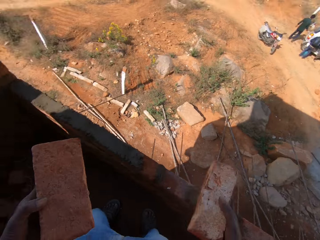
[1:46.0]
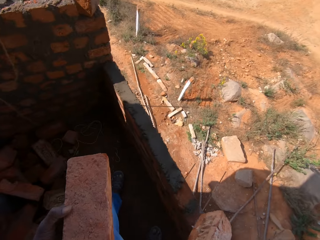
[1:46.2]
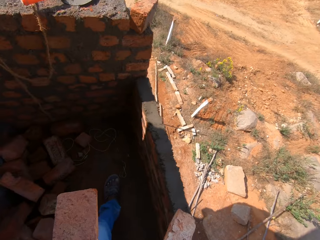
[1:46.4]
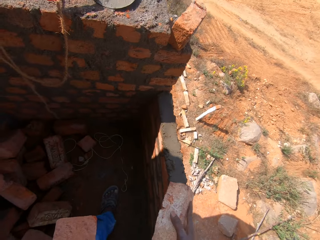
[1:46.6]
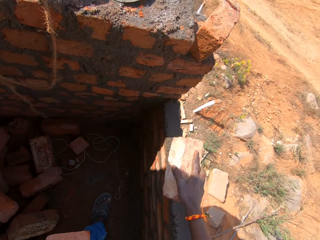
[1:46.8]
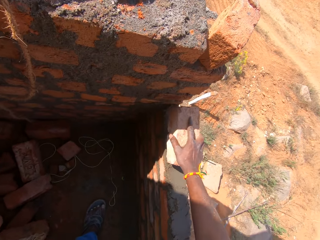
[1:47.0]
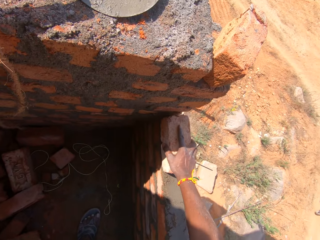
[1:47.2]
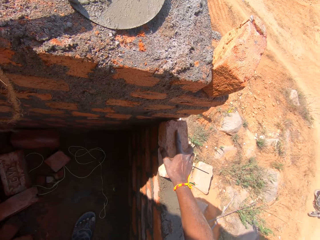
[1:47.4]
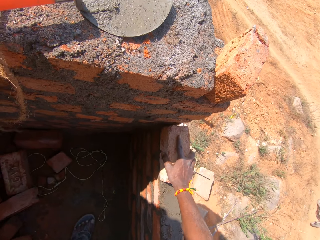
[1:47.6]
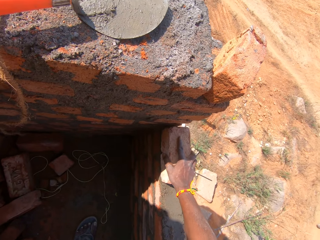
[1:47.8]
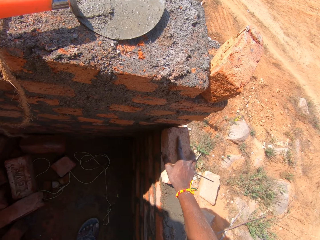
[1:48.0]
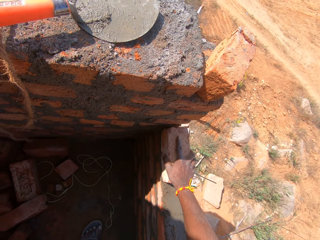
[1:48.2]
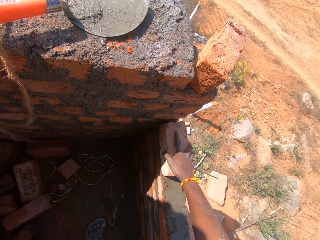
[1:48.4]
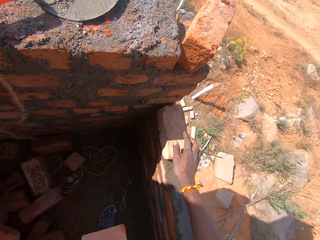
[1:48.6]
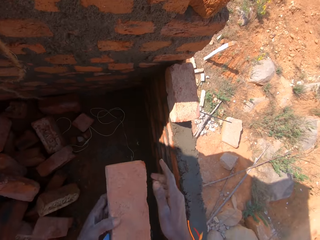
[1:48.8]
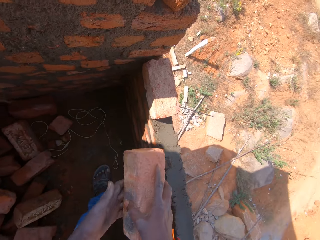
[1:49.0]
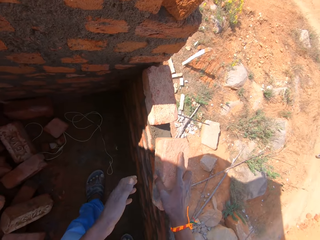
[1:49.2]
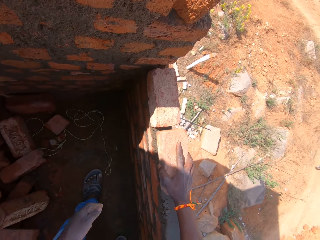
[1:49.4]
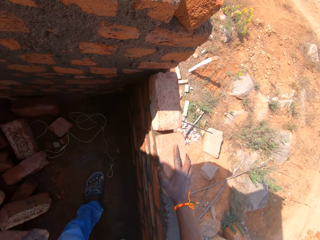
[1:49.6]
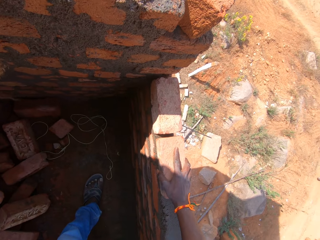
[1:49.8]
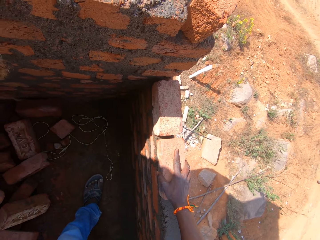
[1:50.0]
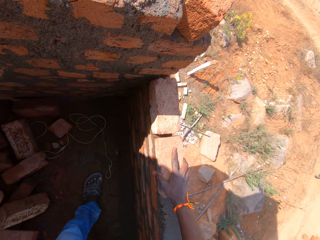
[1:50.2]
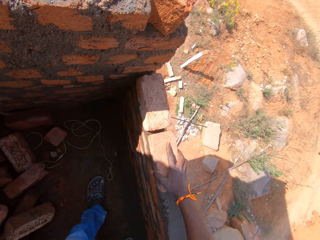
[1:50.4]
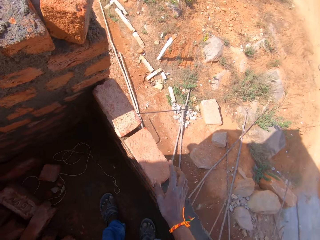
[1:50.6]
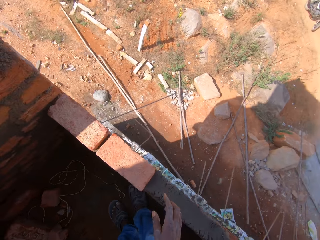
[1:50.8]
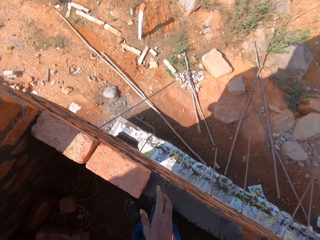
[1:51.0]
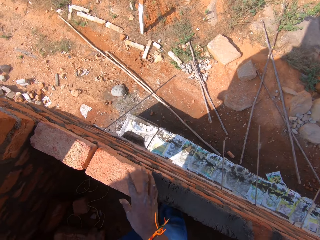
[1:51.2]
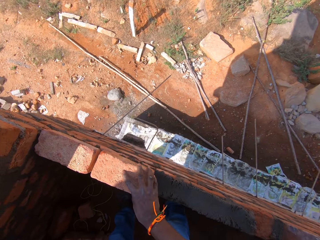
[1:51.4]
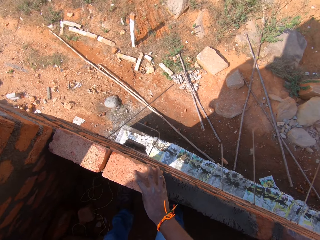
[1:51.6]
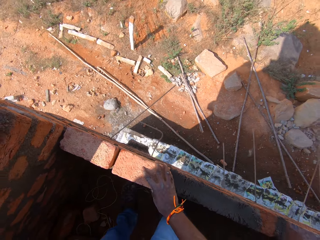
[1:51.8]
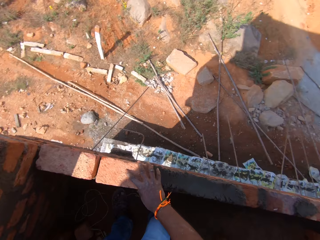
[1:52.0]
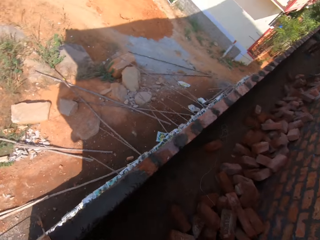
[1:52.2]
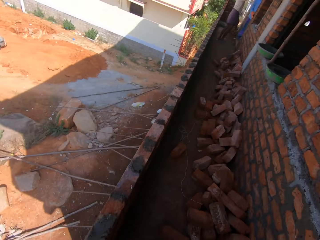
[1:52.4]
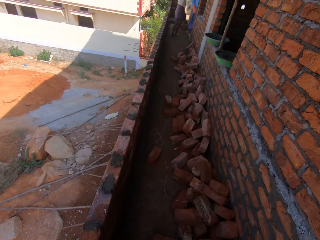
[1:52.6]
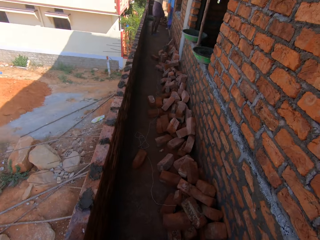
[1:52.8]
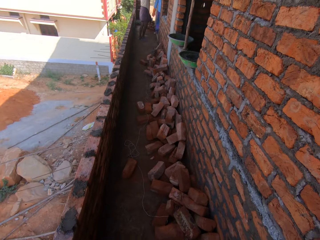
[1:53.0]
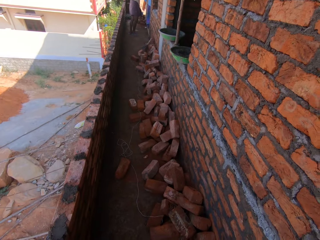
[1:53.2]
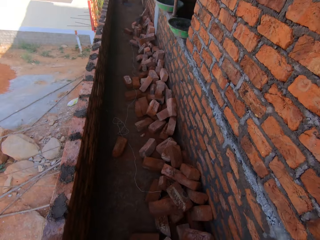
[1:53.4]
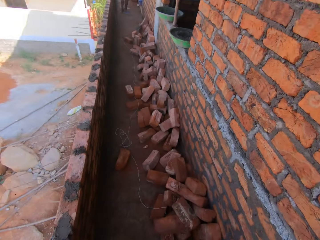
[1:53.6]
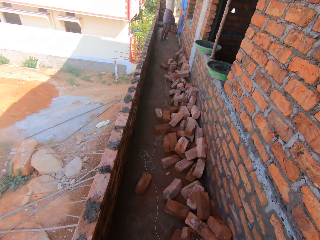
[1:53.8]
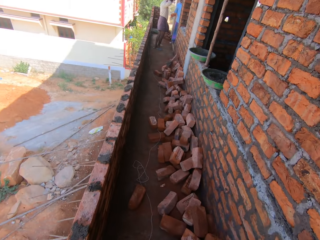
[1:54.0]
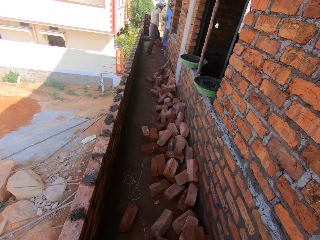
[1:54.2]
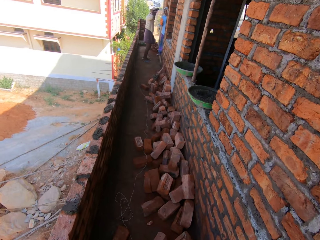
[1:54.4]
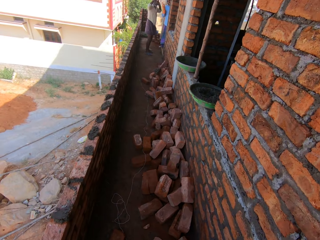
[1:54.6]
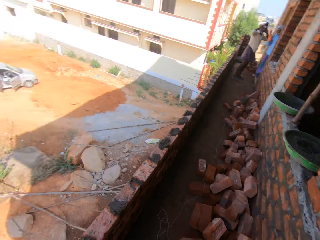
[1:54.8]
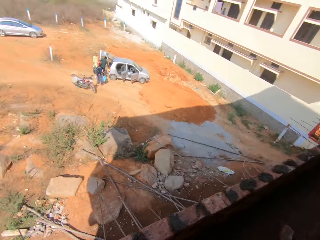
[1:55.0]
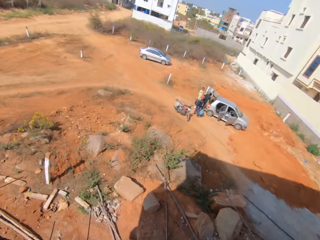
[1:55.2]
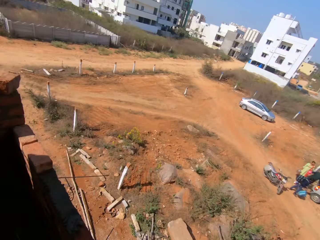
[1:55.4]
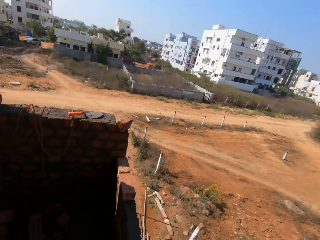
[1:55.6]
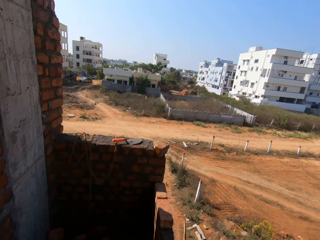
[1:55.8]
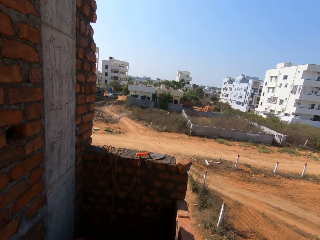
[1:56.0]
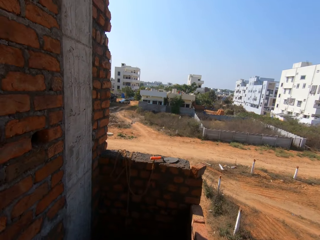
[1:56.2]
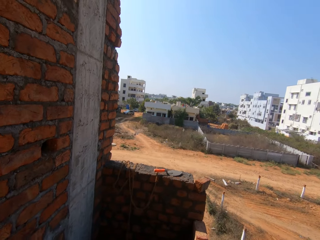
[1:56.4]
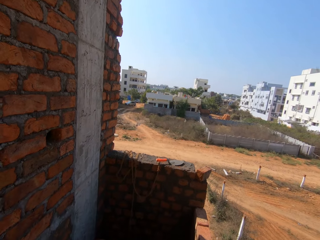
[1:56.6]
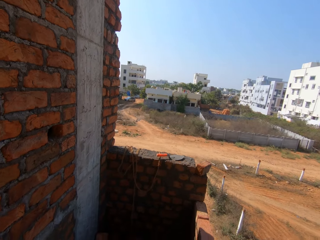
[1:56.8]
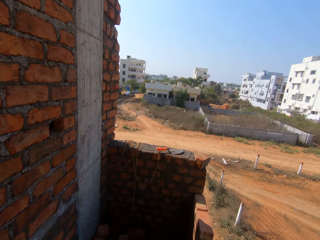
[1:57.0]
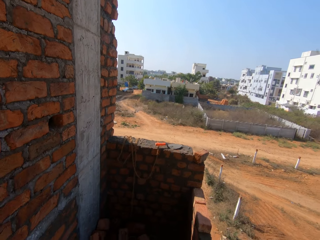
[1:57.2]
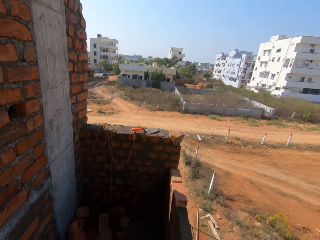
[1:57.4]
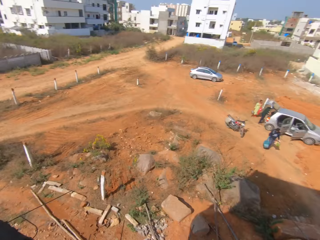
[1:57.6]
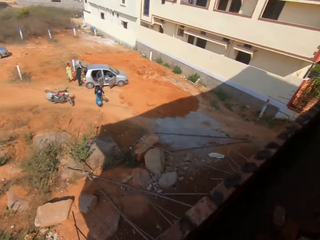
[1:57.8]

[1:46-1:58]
The camera wearer arranges the bricks on the other bricks. They walk around and look around.

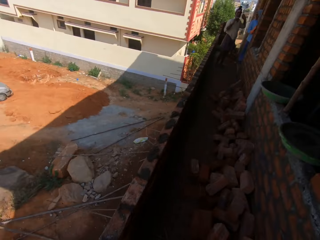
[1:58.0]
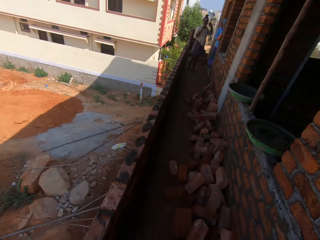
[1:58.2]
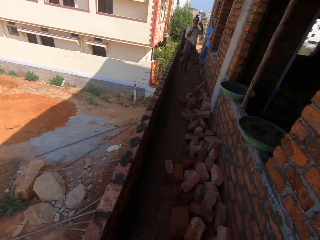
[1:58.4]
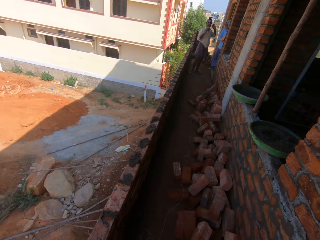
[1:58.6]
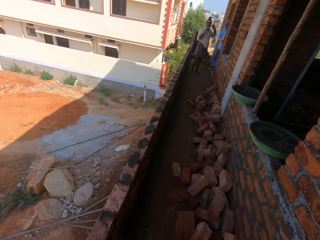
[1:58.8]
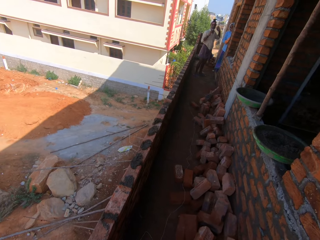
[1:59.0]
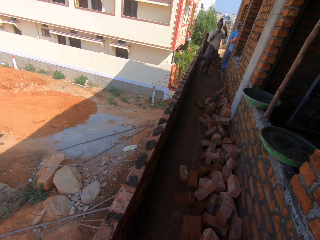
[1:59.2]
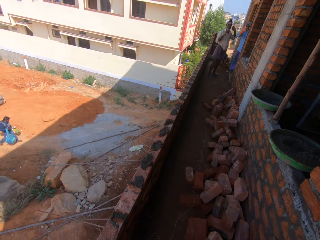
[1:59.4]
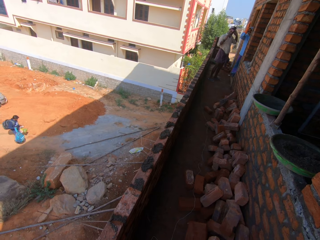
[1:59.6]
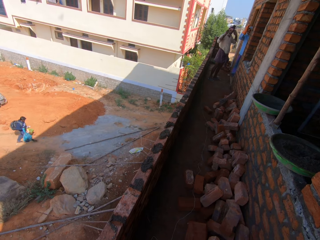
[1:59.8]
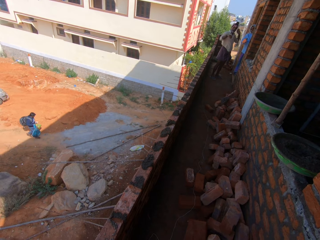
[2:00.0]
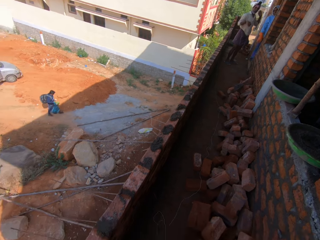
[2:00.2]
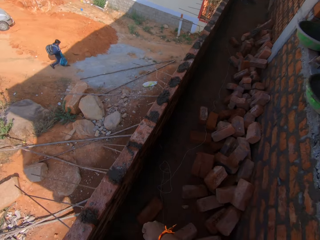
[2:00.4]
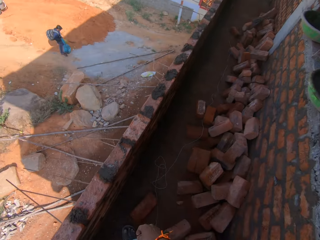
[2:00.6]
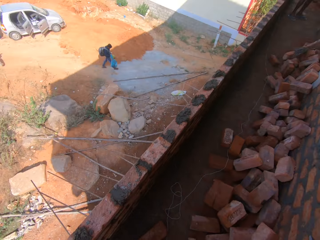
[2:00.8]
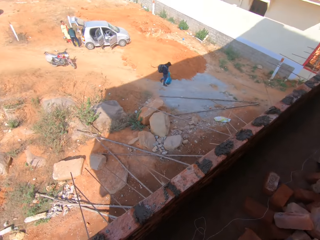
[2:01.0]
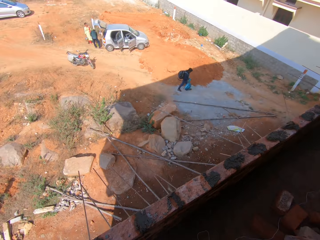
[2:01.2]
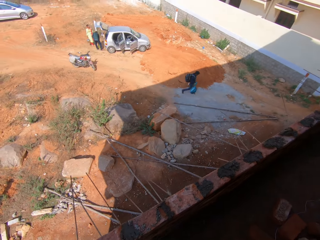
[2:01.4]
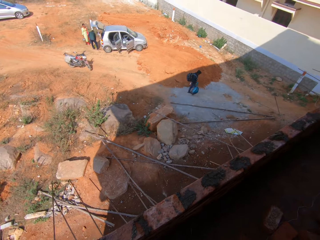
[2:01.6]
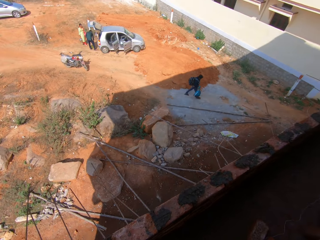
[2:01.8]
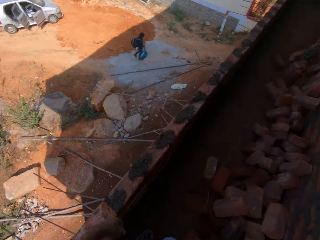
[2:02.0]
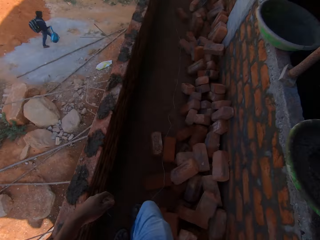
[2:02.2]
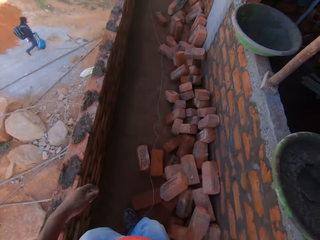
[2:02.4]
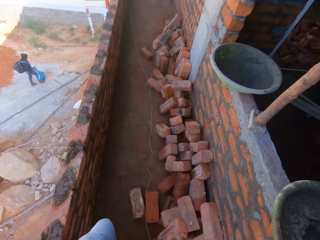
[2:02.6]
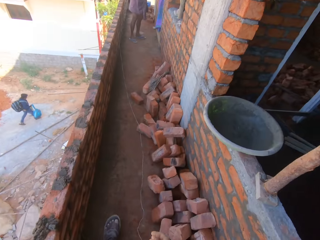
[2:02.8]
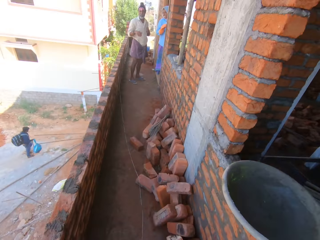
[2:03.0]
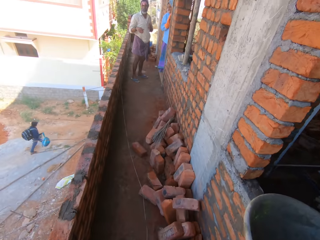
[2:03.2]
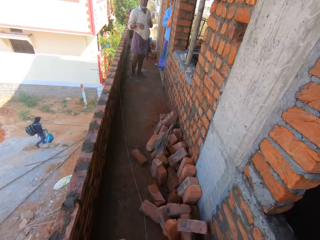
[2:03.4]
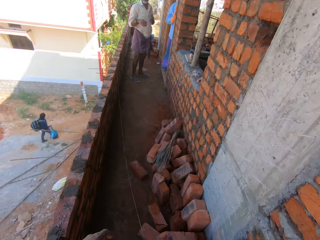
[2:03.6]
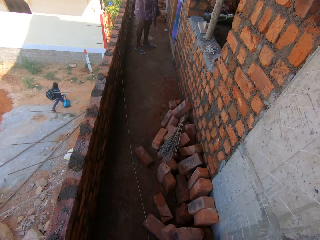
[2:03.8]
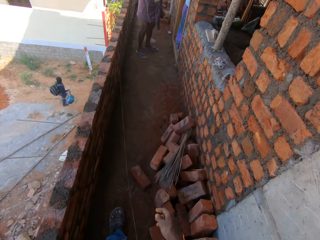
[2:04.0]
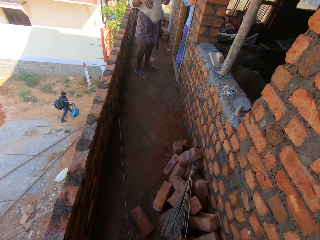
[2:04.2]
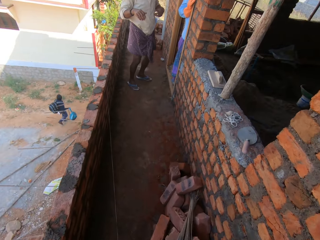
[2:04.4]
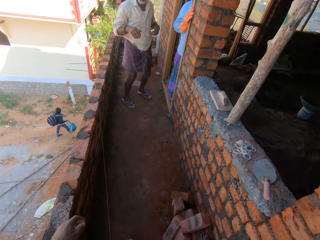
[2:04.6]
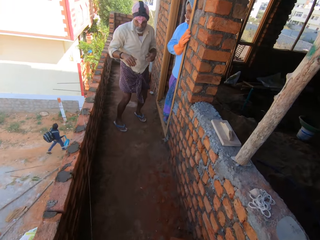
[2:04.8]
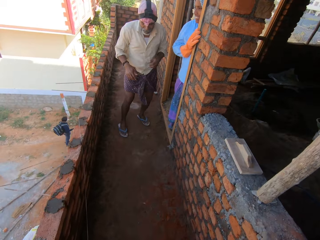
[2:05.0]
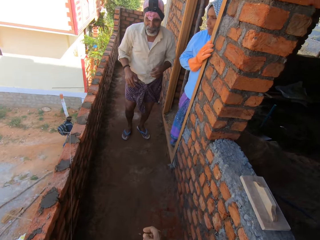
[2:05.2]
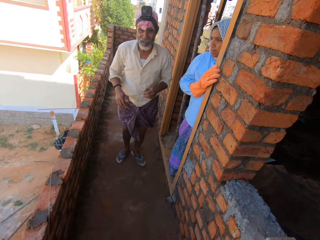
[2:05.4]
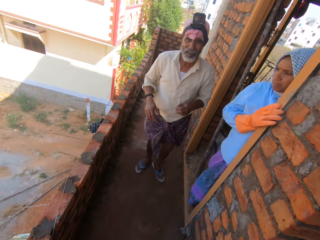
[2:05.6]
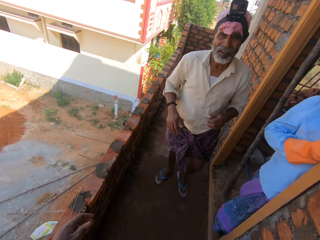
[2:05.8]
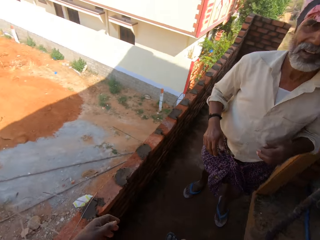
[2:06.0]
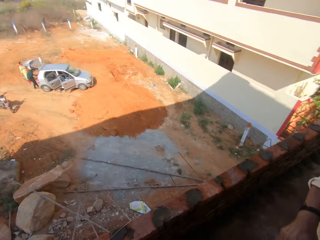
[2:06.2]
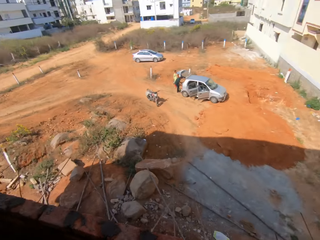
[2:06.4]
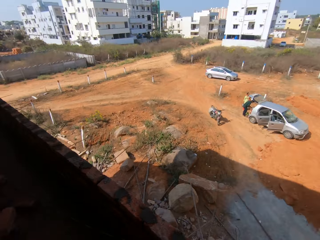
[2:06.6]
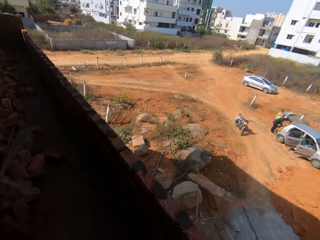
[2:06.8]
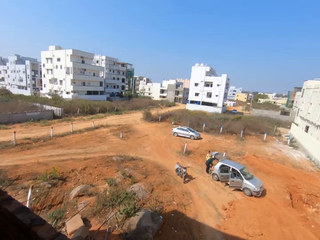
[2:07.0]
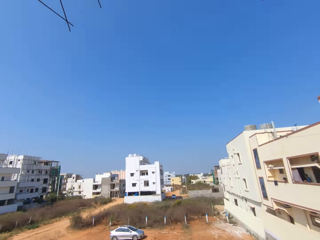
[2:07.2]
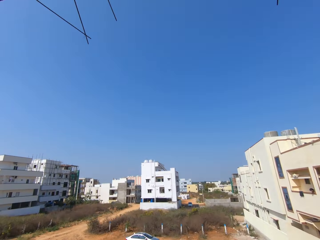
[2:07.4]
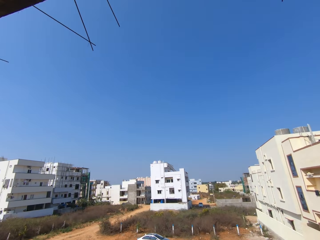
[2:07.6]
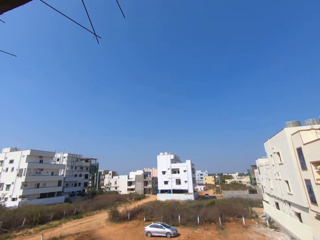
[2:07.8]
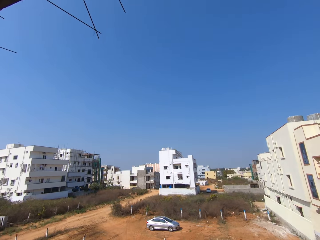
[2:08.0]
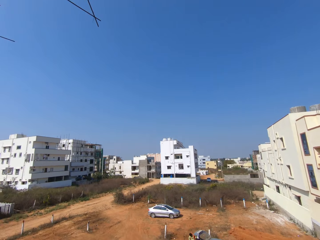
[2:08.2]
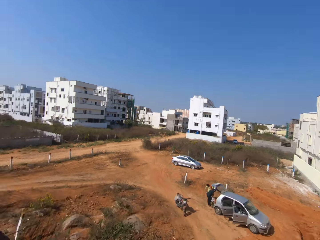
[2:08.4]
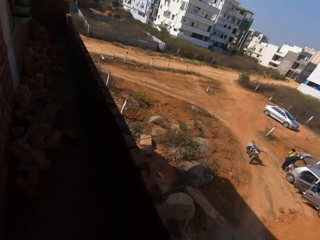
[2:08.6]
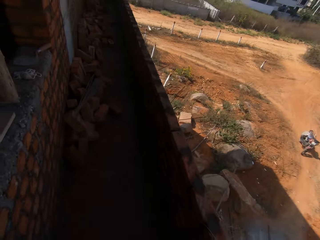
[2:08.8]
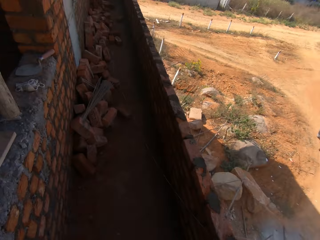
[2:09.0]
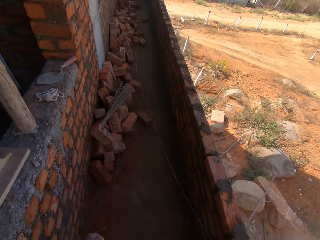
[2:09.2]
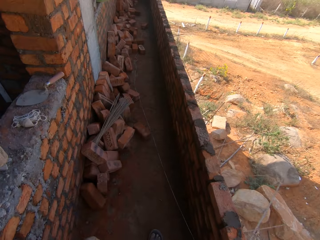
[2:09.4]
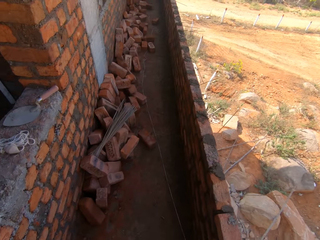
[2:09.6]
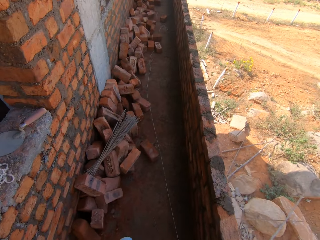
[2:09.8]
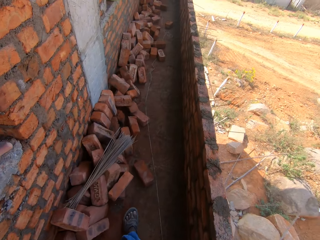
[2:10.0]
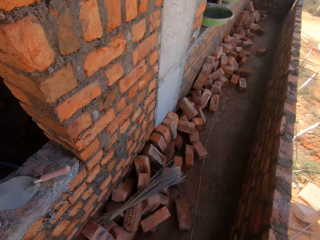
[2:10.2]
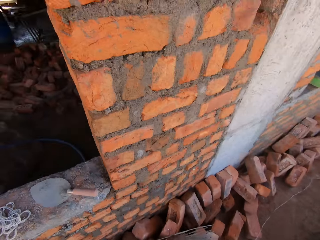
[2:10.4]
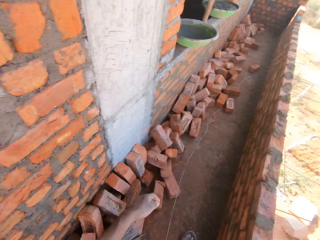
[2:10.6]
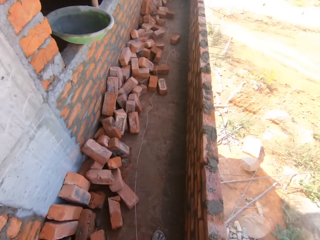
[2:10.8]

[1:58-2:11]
The camera wearer converses with a man and a woman. They walk around. They look around. They walk around.
